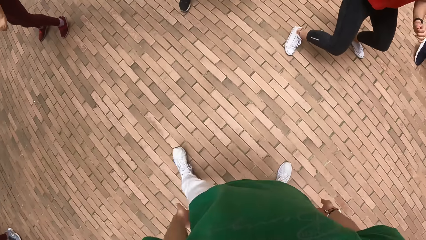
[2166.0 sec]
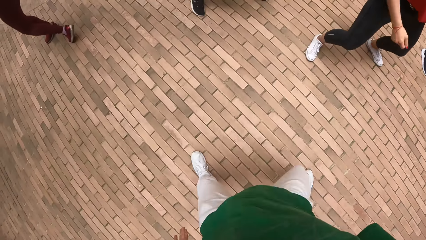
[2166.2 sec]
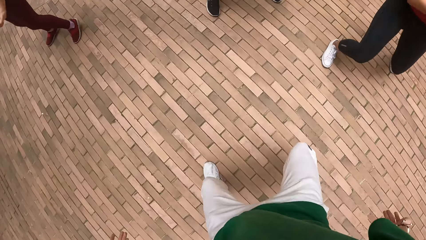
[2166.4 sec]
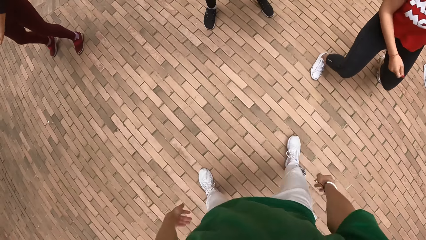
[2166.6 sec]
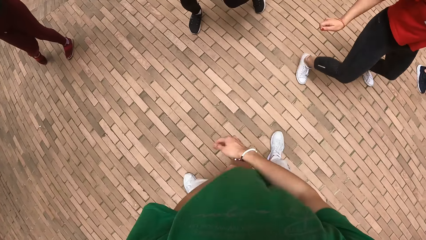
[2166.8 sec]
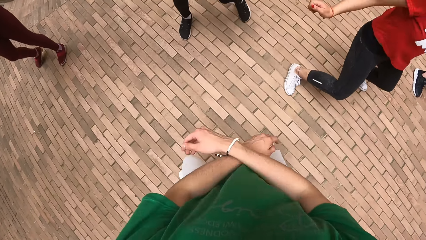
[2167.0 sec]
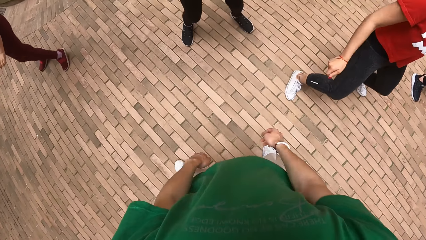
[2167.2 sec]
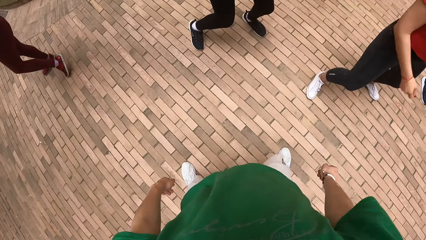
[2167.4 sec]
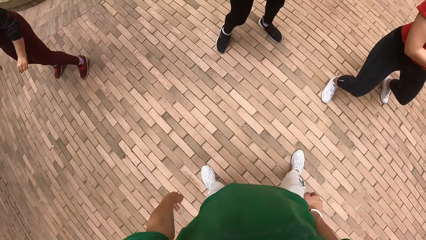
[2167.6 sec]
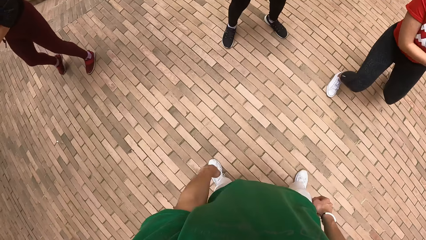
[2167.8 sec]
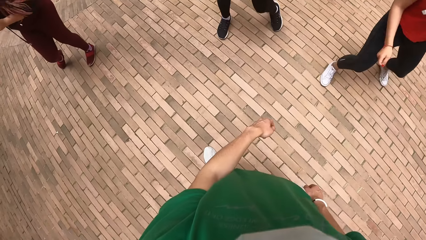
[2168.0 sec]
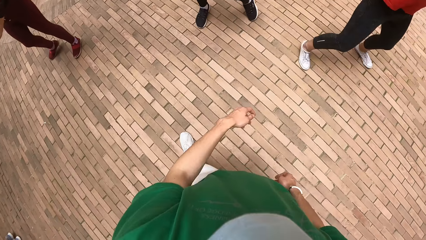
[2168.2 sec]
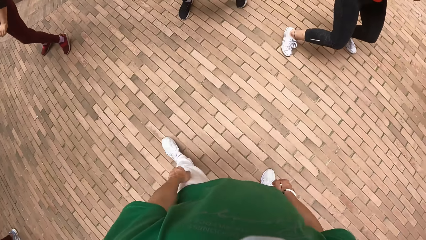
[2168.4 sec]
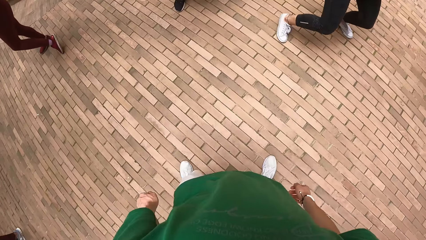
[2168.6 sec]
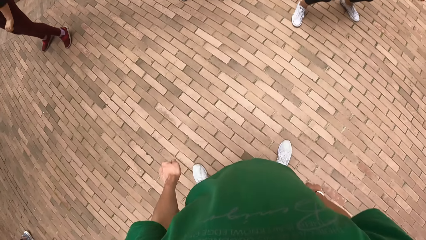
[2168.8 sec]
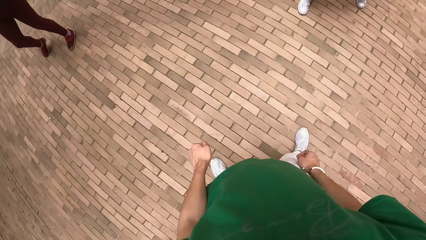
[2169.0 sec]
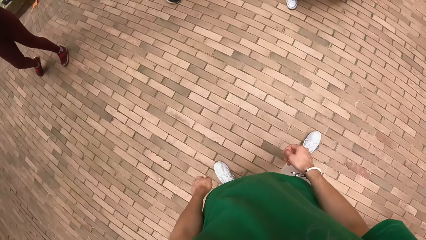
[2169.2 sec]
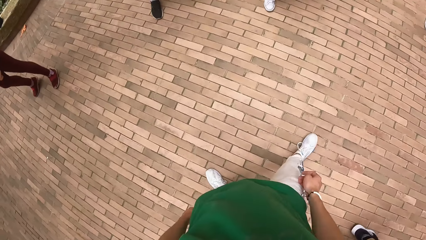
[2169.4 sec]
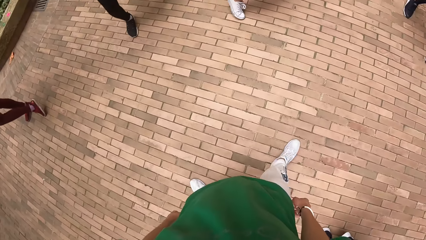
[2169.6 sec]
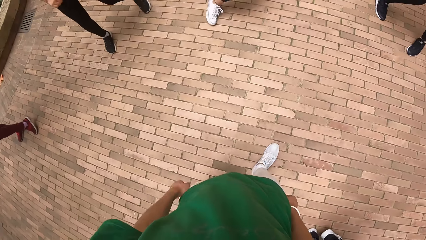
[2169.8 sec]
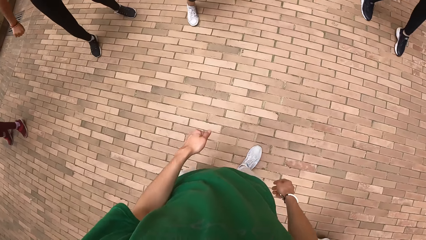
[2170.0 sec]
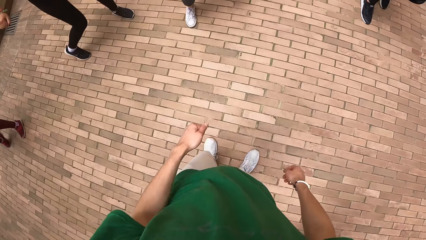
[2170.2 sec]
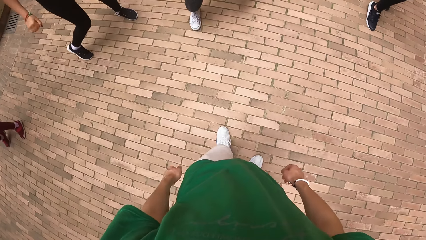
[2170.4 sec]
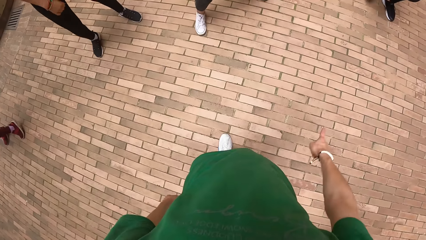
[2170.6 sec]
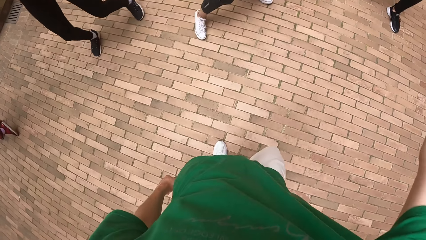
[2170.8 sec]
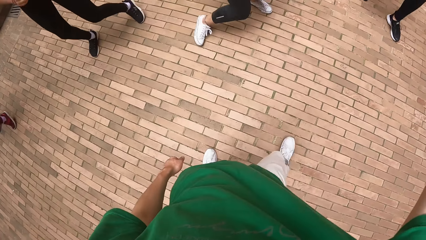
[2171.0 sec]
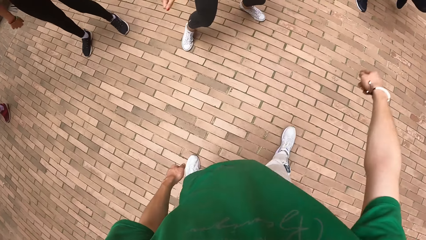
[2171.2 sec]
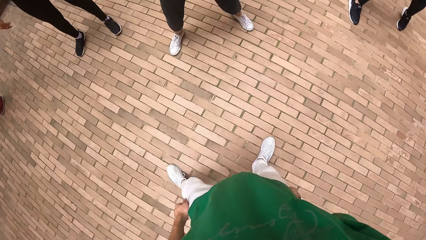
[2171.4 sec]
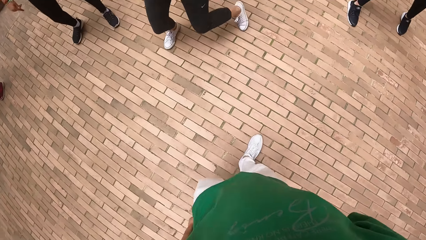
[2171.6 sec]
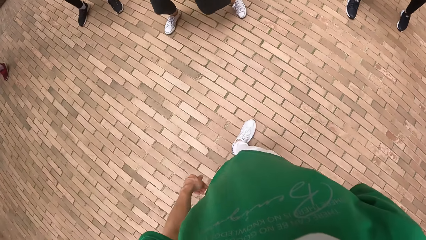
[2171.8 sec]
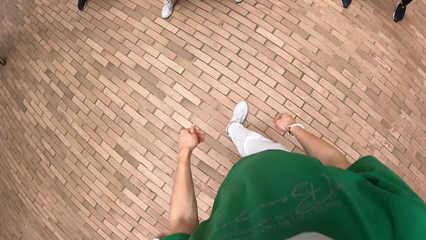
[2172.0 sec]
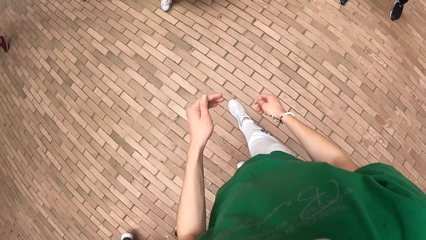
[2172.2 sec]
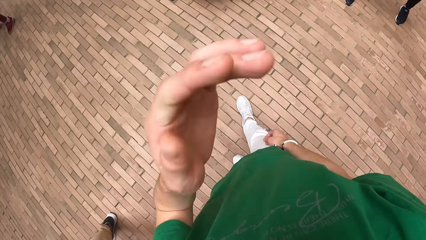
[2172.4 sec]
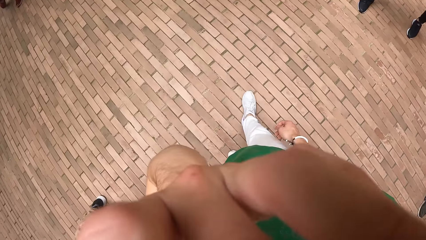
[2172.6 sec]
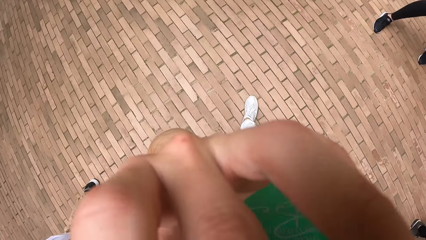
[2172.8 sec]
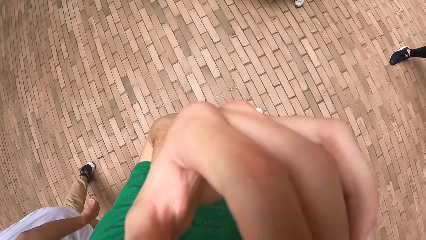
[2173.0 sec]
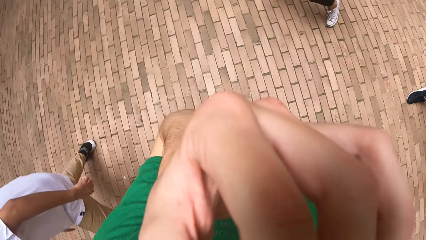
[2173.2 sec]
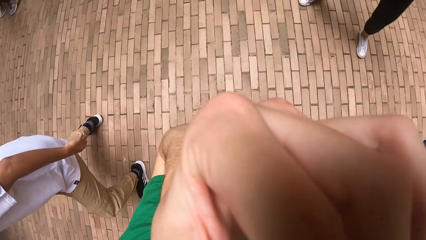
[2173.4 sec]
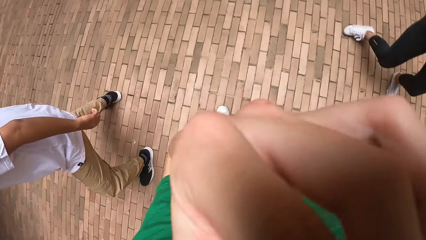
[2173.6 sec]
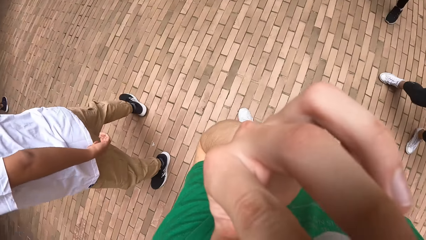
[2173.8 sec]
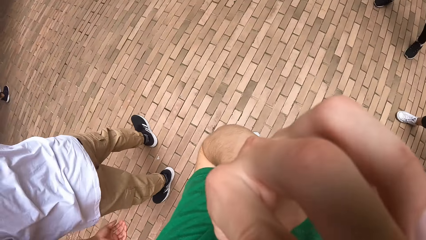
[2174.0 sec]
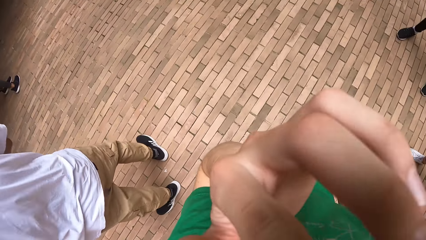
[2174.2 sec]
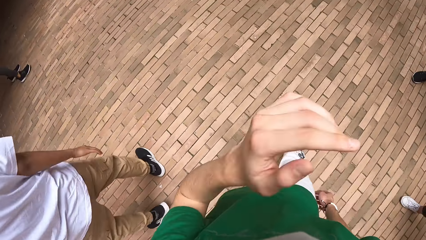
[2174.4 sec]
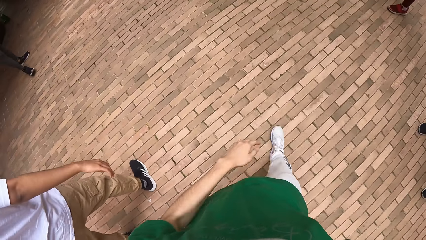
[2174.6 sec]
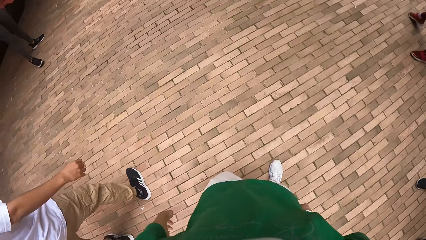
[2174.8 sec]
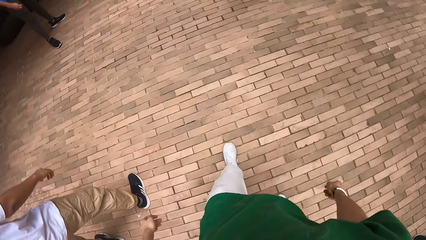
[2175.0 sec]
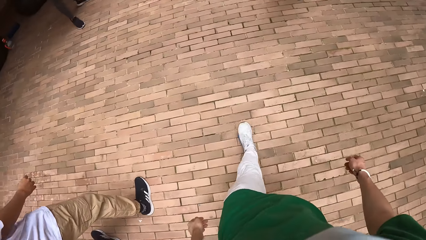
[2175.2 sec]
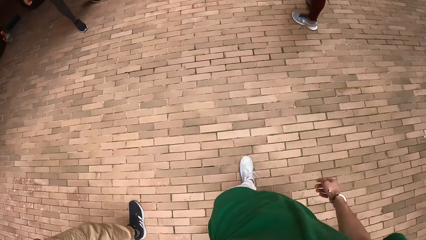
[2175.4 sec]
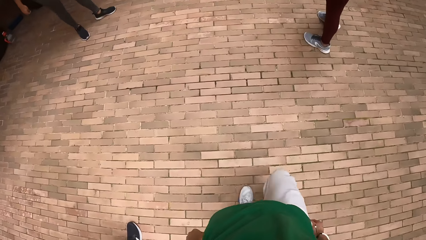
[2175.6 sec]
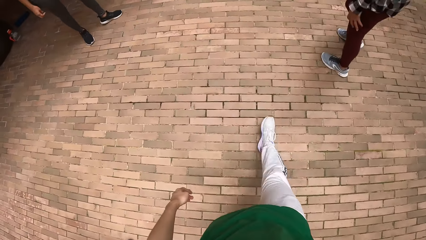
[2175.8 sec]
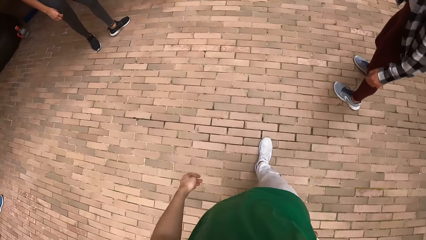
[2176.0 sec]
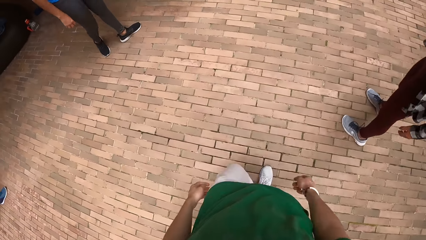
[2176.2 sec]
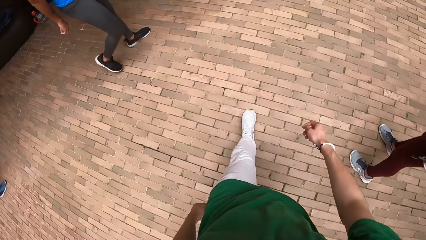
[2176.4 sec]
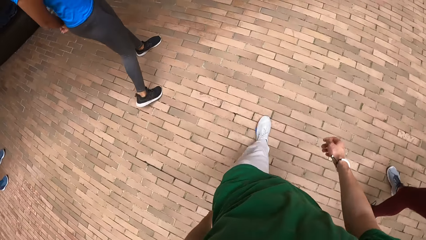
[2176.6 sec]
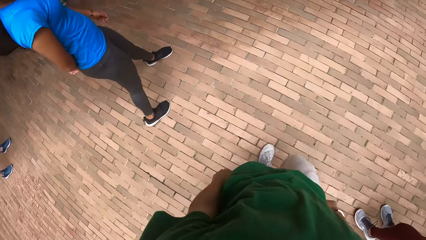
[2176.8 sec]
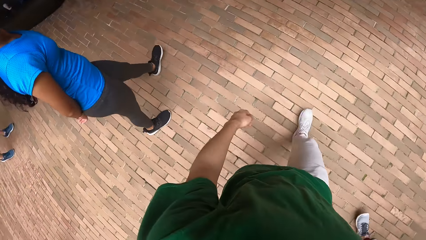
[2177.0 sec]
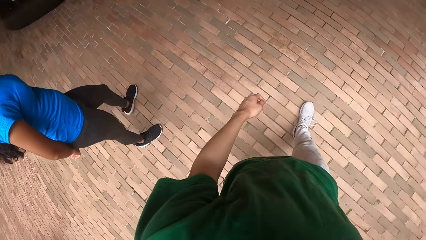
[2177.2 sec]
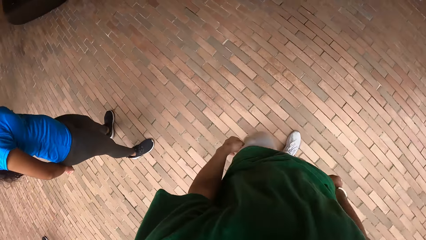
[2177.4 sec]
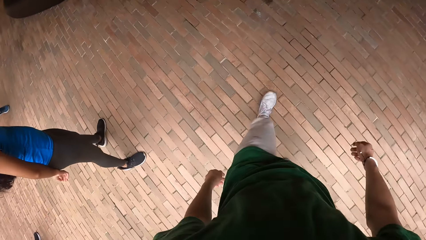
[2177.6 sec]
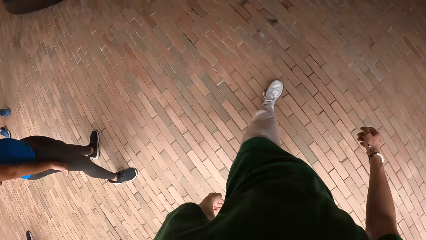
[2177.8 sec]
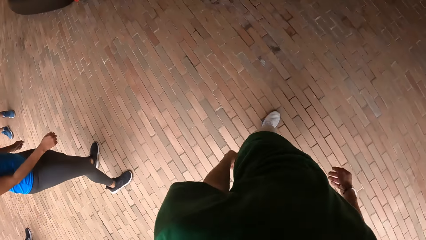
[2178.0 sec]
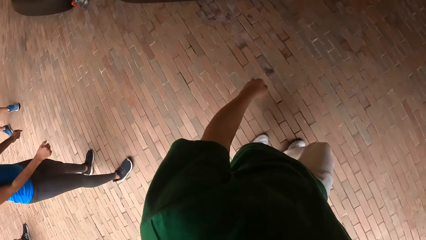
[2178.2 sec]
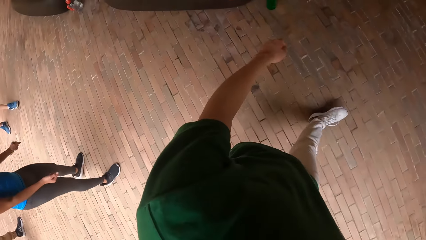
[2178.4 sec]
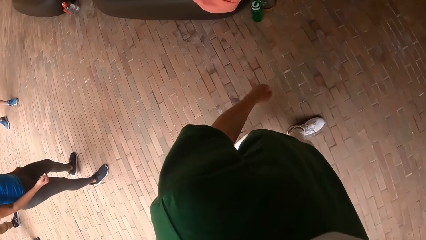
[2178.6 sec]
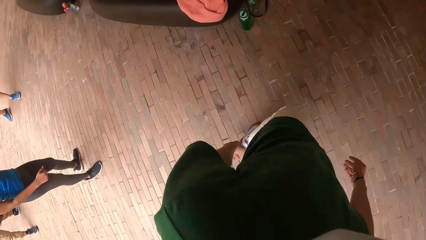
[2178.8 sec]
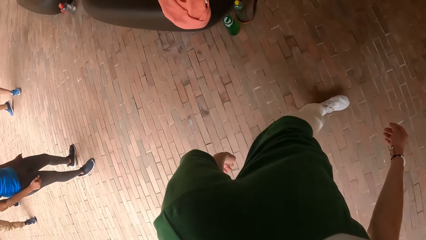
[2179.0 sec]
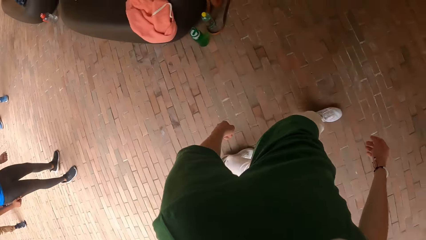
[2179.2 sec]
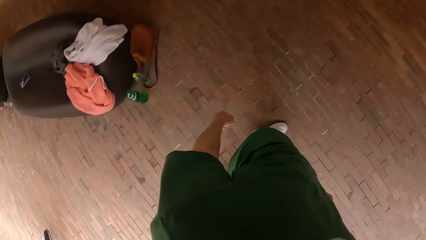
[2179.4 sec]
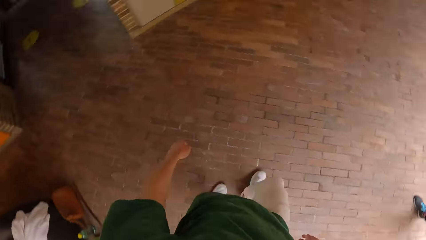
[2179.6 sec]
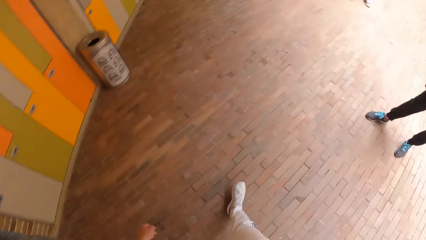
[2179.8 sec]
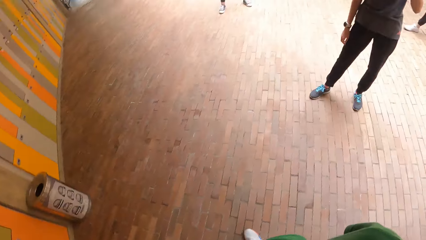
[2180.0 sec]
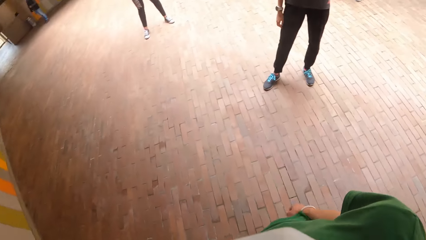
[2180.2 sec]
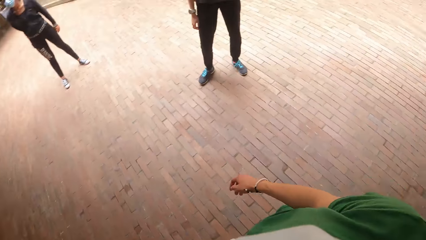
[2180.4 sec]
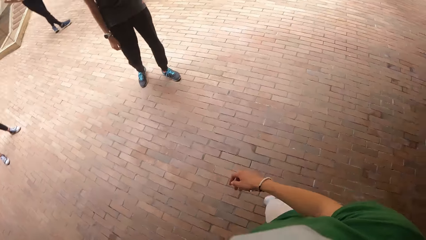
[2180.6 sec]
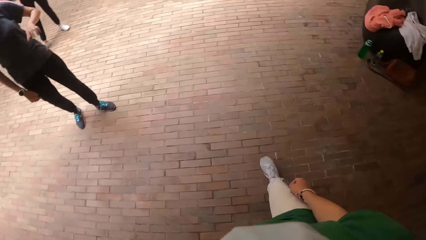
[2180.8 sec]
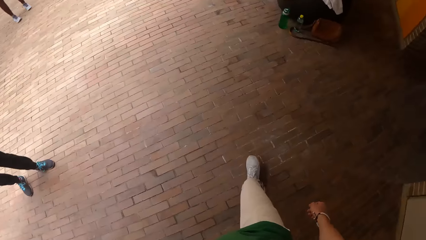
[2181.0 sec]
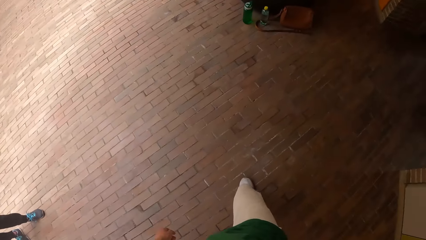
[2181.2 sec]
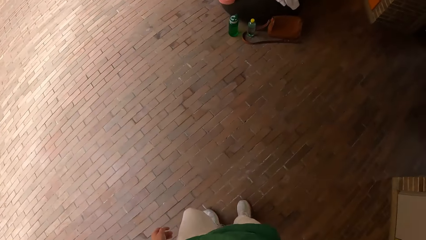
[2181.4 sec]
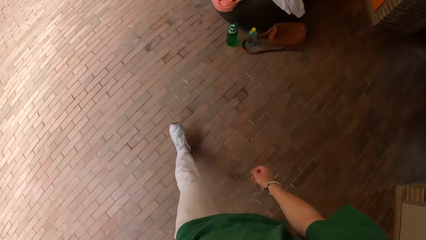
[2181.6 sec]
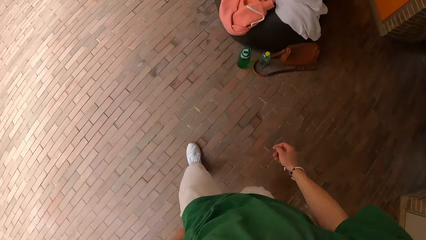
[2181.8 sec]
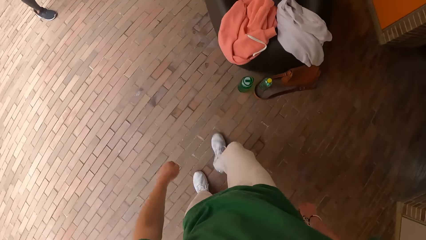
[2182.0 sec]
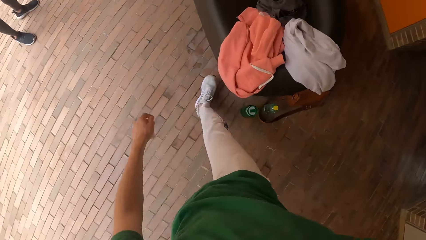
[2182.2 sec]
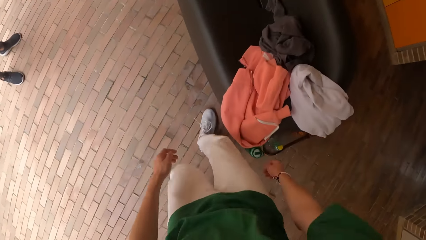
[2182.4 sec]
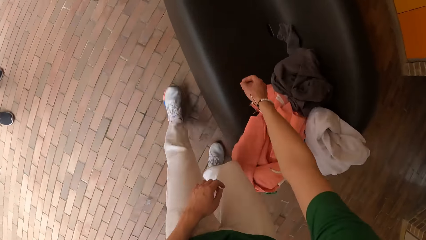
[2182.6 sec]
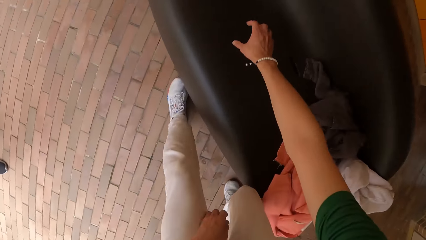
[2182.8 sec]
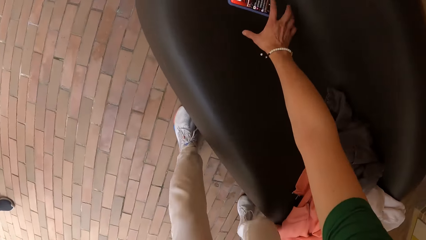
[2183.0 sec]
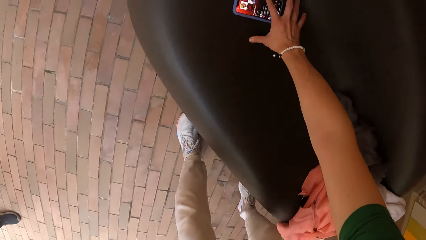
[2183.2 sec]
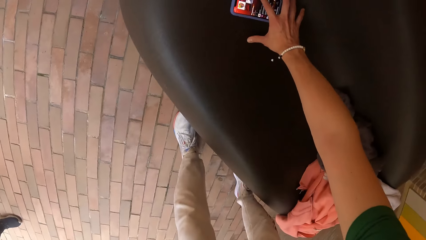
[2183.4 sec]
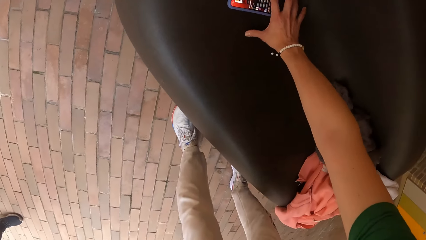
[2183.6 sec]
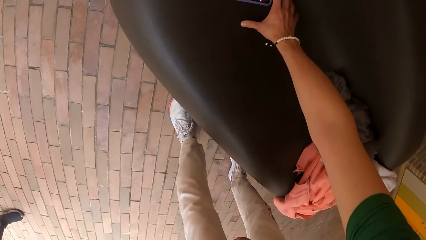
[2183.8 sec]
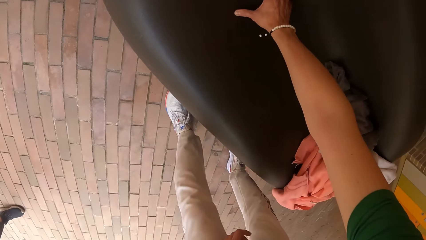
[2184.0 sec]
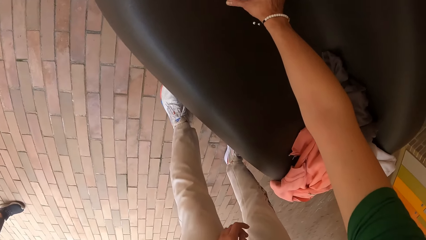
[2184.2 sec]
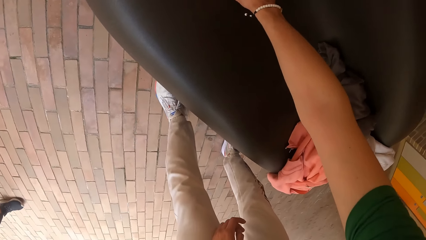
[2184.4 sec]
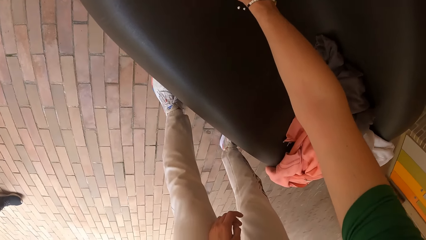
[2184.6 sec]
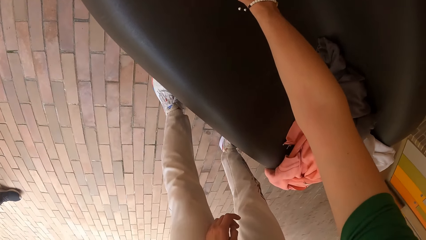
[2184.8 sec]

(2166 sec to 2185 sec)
A woman swings both hands. Another woman dances. A third woman dances. The camera wearer touches his face with his left hand. He adjusts the camera. He turns around and walks forward. He operates a phone on the couch with his right hand.
